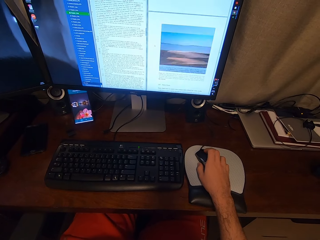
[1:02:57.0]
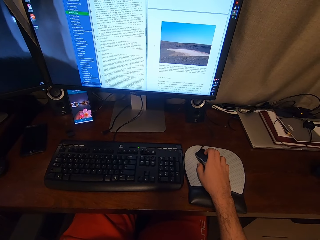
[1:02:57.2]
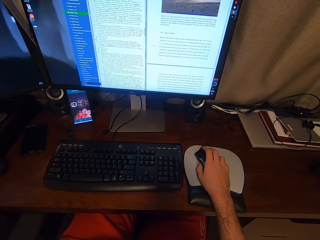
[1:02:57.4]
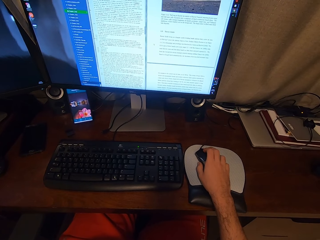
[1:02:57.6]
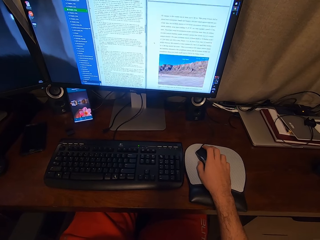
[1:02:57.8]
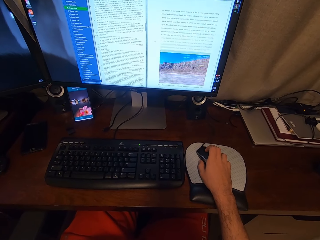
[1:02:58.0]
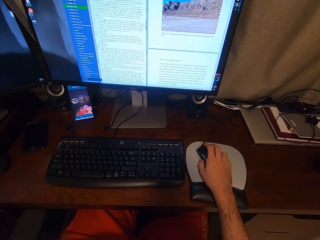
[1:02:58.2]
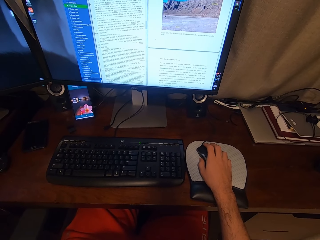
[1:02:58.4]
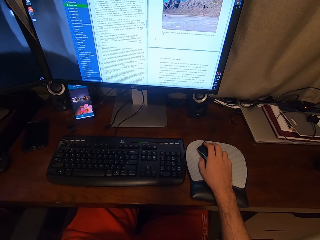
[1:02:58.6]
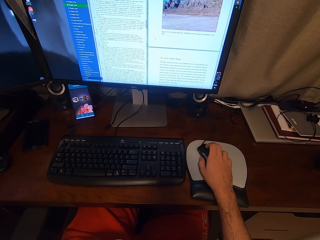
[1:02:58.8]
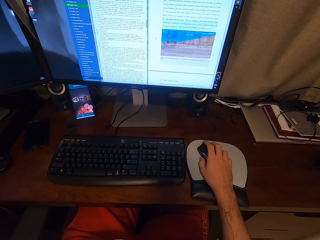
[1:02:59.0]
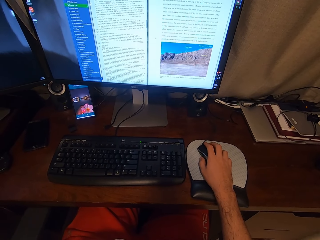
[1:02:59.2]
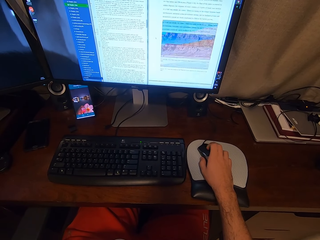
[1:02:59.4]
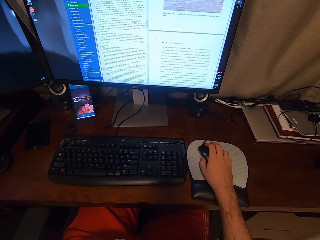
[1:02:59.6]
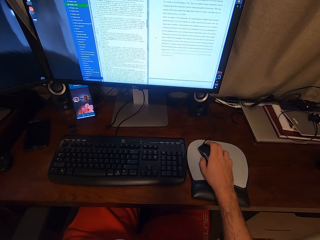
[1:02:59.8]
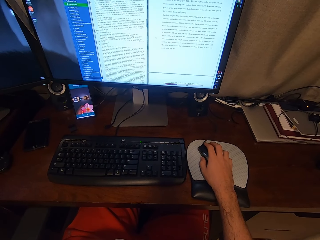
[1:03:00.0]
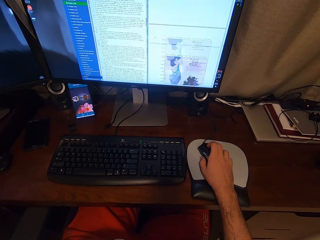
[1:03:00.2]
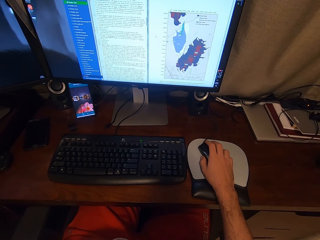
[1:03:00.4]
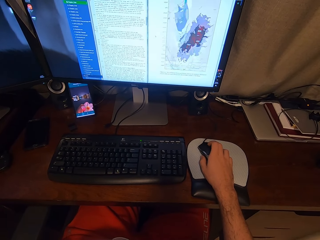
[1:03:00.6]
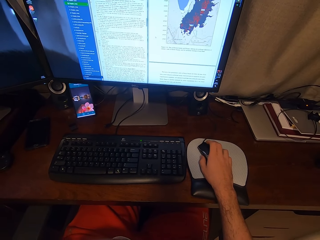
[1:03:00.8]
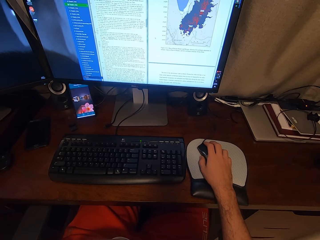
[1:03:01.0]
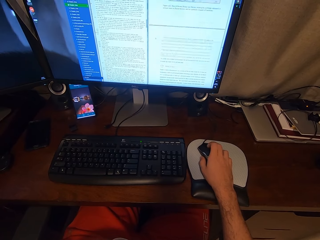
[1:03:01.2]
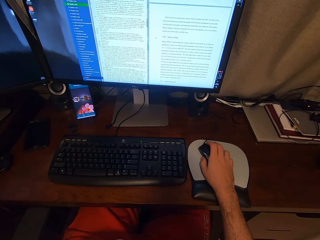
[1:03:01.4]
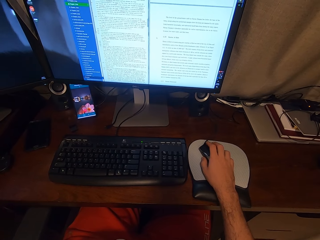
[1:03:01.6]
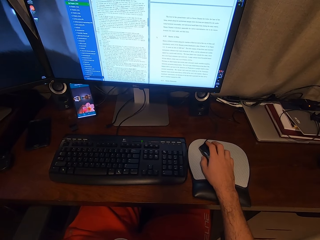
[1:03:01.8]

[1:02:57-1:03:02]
The camera wearer scrolls the computer.

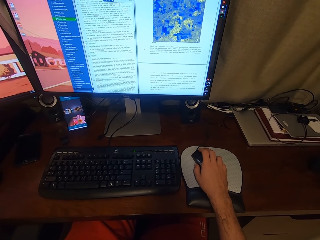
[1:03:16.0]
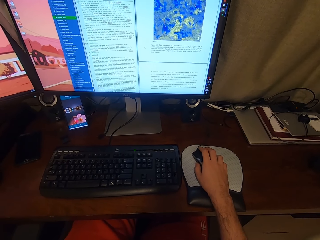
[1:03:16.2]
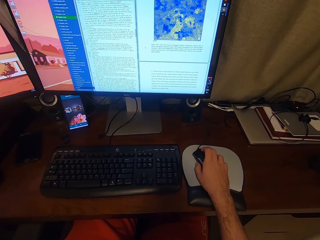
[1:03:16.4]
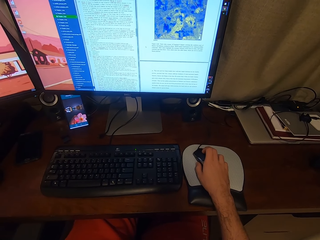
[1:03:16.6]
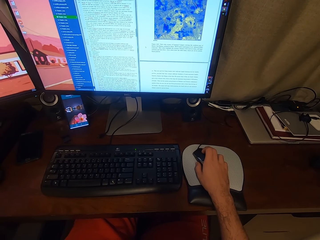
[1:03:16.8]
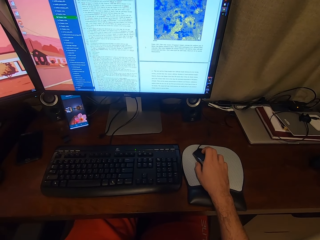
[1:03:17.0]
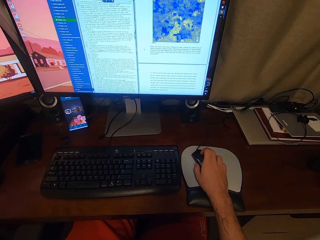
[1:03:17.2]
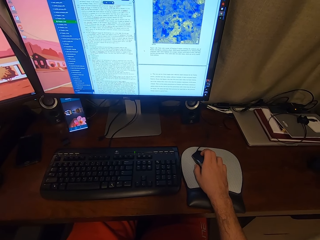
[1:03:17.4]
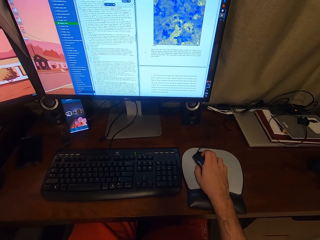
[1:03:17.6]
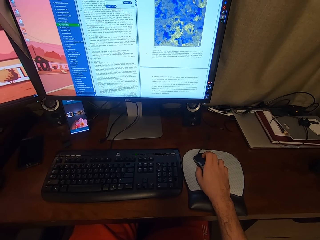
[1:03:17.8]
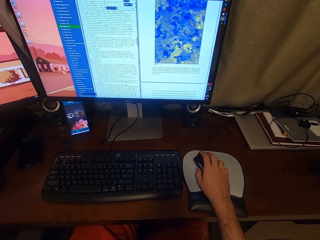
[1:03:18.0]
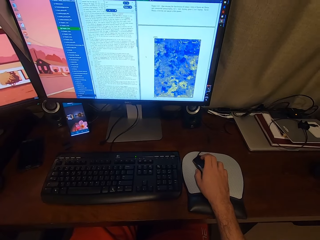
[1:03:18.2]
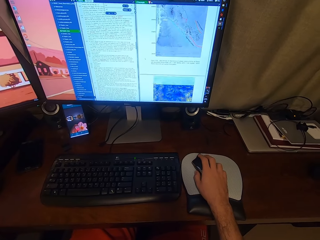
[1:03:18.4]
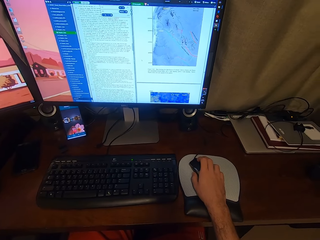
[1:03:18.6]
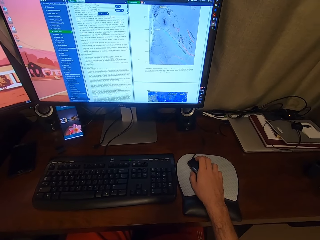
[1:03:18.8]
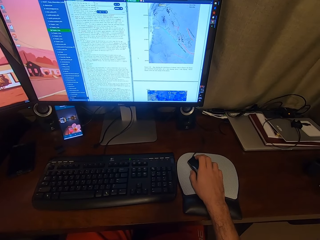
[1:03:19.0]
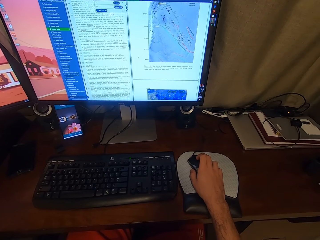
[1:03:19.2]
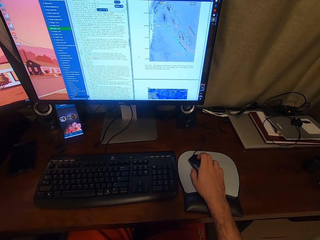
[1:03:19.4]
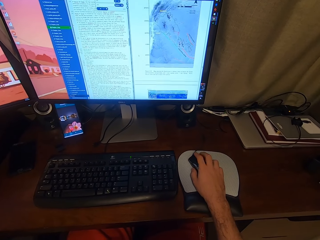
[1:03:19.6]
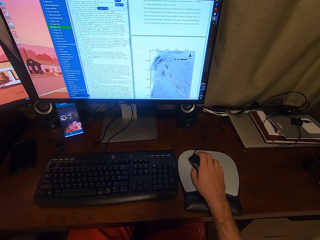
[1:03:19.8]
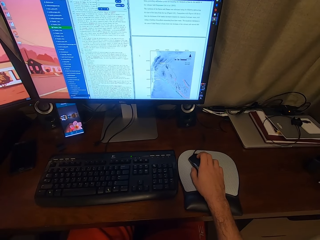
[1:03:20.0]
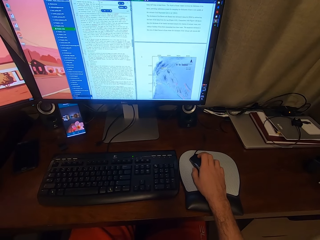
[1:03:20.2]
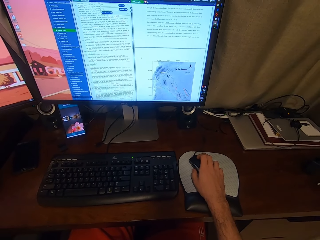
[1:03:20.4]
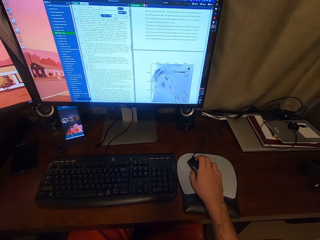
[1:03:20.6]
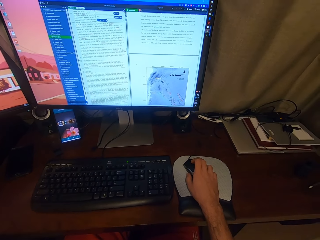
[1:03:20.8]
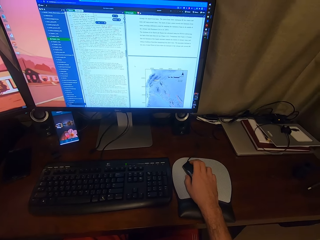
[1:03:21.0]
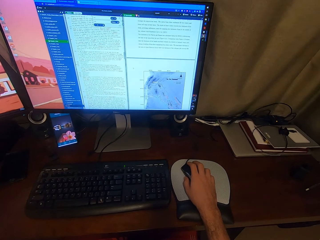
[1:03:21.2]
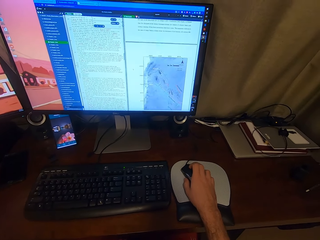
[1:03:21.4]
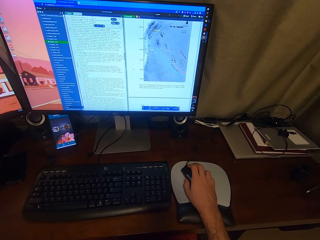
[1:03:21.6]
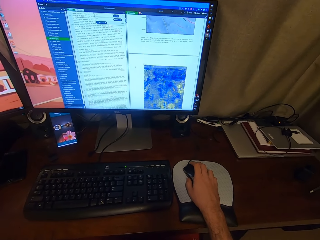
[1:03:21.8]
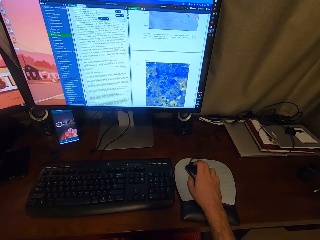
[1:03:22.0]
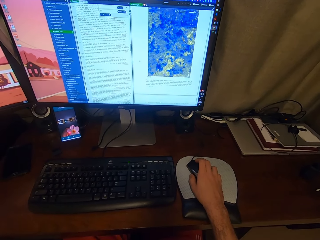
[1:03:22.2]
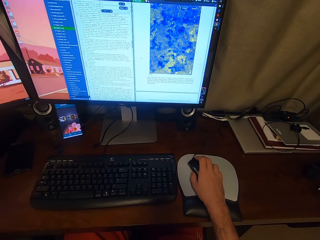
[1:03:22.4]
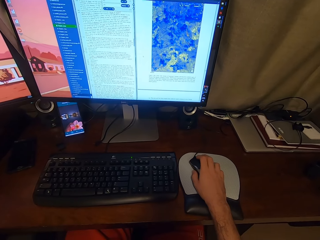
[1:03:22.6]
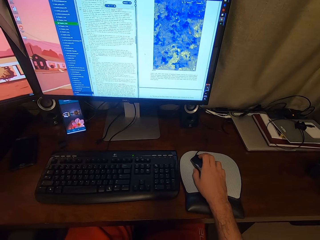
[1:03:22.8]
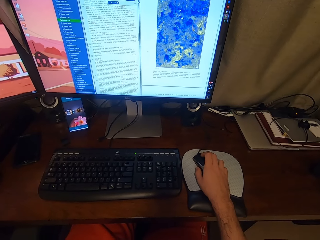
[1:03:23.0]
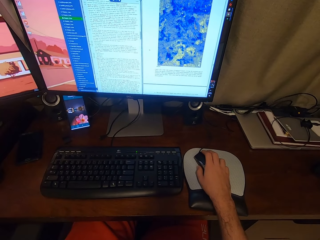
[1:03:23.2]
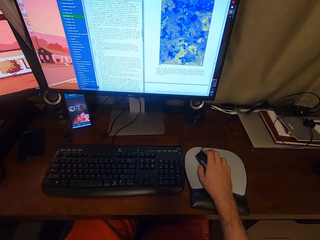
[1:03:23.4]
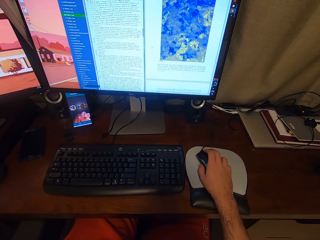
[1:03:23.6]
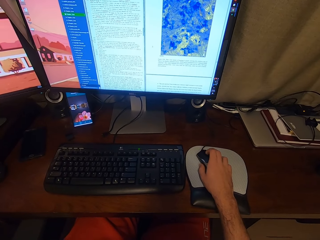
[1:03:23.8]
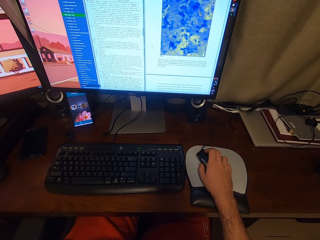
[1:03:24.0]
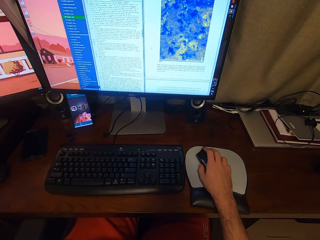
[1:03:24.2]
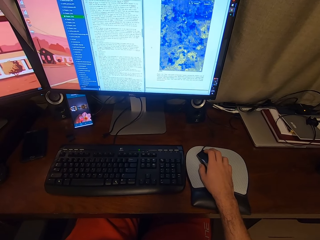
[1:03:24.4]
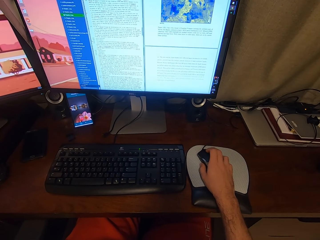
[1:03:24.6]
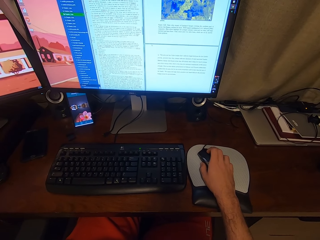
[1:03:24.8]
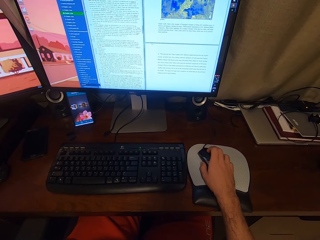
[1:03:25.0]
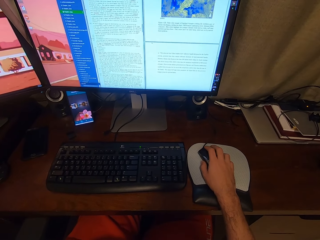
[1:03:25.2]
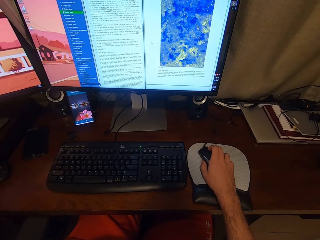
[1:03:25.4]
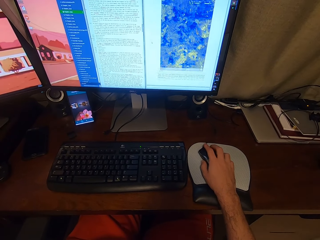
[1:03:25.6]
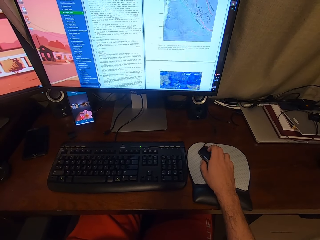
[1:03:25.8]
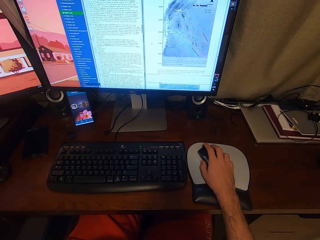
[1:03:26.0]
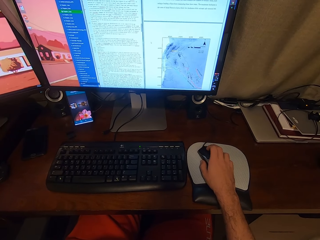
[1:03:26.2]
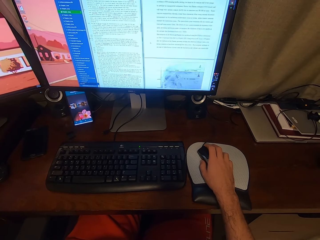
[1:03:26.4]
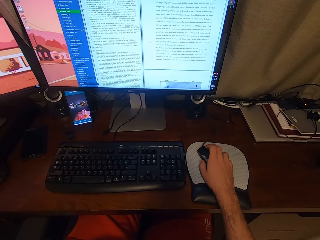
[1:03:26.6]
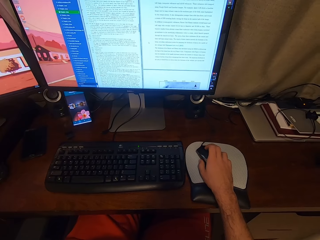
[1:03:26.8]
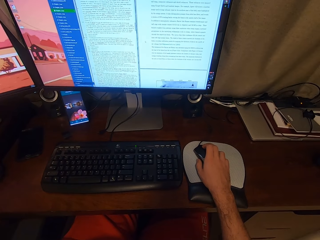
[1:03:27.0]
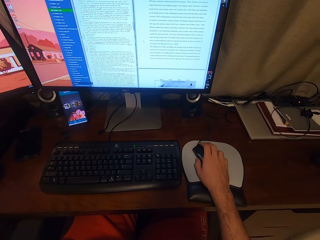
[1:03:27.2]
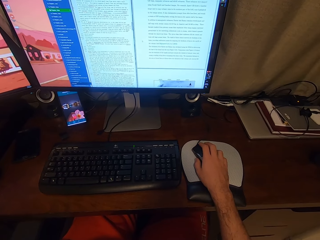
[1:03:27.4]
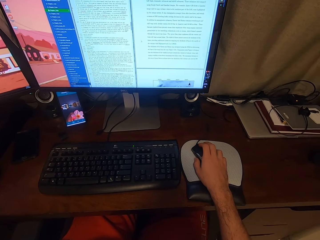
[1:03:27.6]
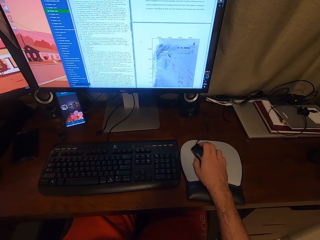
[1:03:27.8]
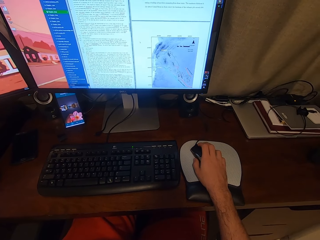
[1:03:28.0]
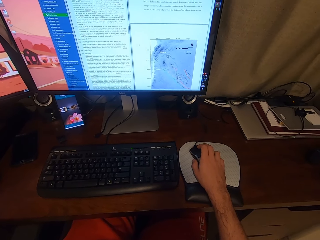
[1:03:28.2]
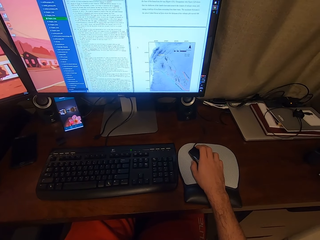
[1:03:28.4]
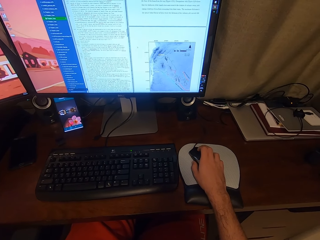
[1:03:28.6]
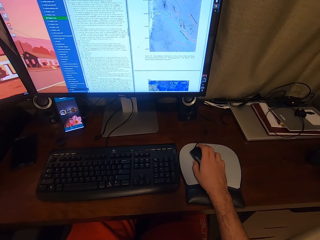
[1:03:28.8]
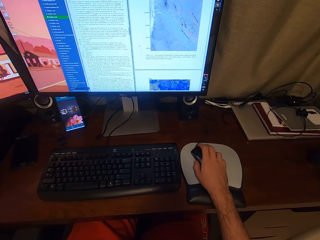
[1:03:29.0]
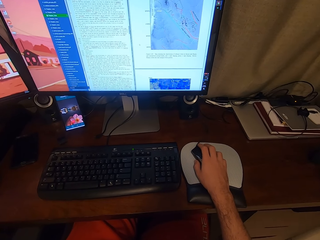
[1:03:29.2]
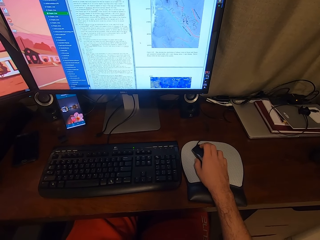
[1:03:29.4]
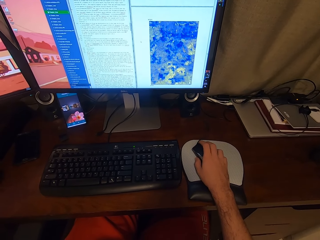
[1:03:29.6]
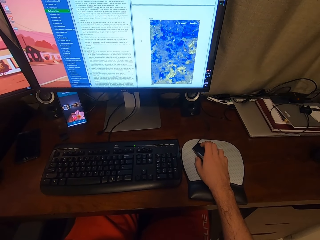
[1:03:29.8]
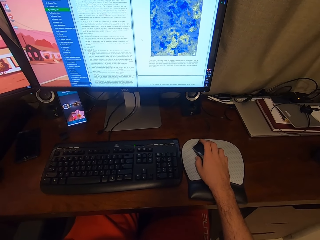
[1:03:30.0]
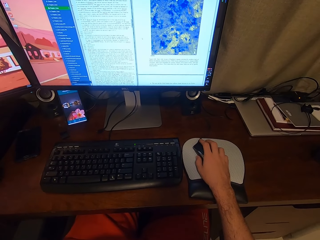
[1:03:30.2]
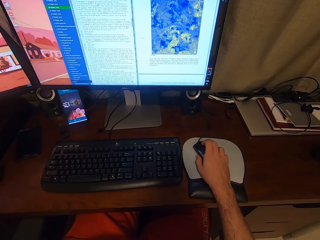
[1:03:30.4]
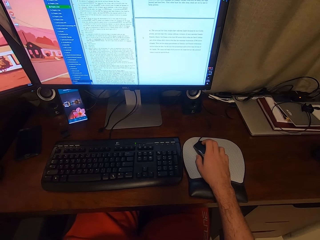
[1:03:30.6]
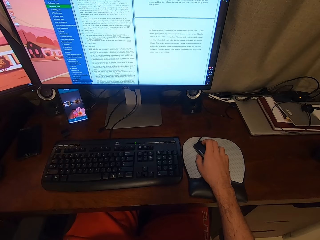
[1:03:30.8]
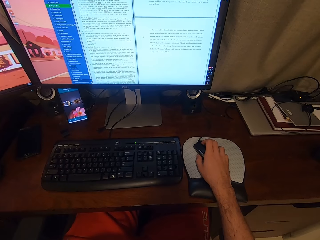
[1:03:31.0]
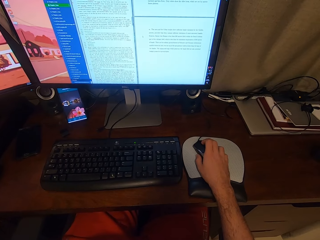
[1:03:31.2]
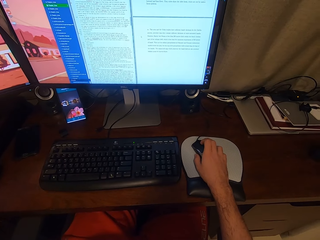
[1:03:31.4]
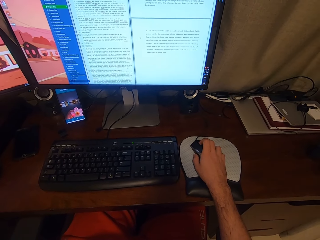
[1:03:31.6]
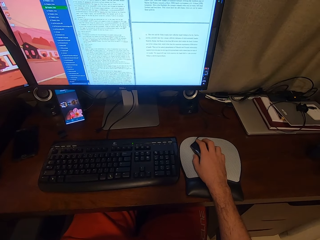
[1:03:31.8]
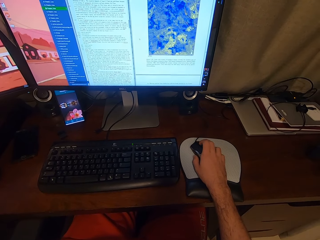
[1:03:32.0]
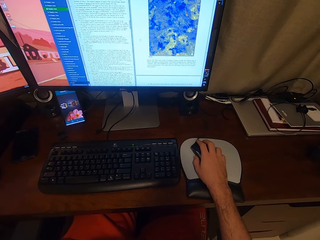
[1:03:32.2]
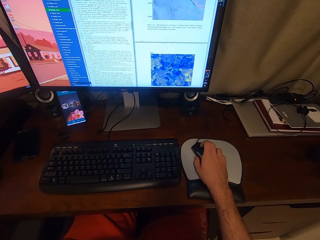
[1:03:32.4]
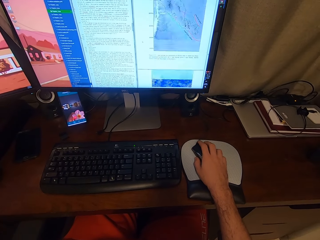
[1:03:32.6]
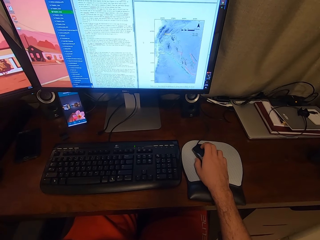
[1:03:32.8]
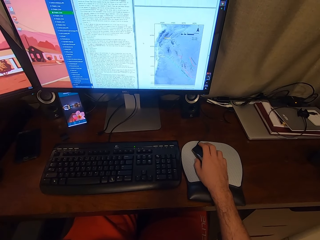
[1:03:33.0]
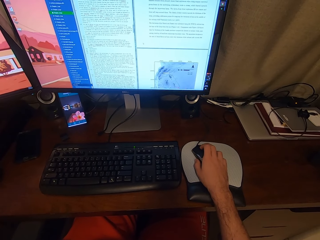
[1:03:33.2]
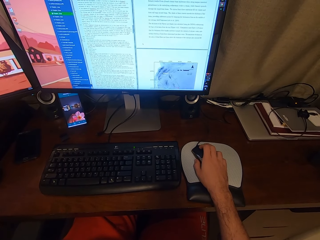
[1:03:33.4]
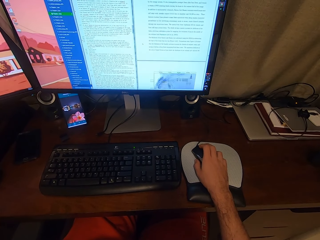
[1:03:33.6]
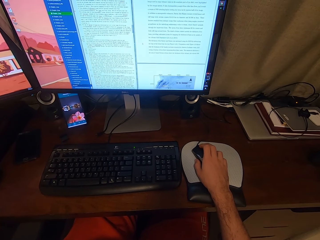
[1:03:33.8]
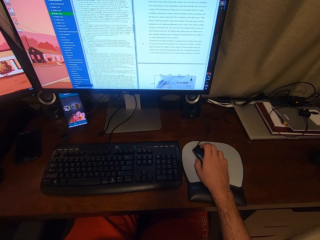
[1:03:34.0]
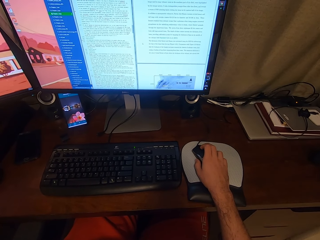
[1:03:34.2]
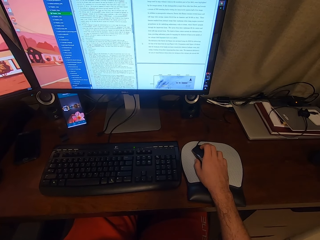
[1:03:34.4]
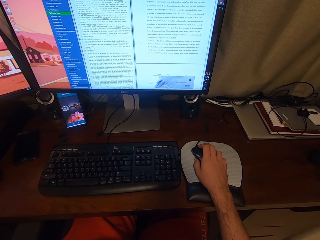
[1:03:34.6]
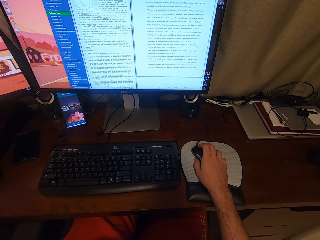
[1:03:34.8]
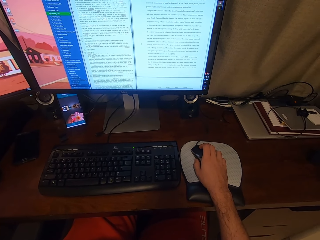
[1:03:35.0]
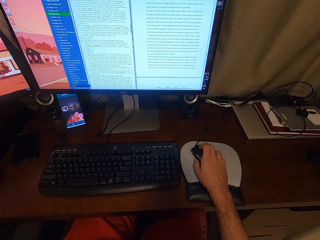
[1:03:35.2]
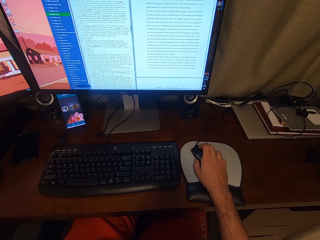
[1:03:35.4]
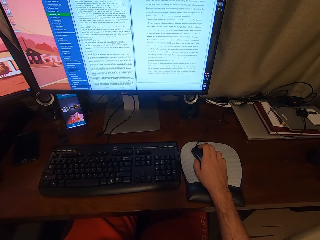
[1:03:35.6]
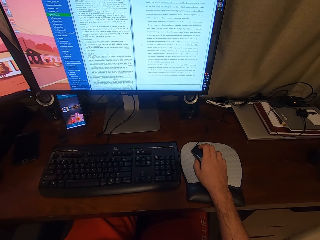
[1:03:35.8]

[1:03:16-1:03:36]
The camera wearer scrolls the mouse. They look at the screen. They scroll the mouse. They look at the screen. They scroll the mouse. They look at the screen.
